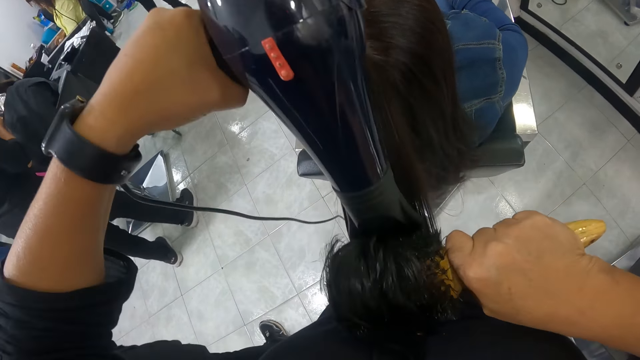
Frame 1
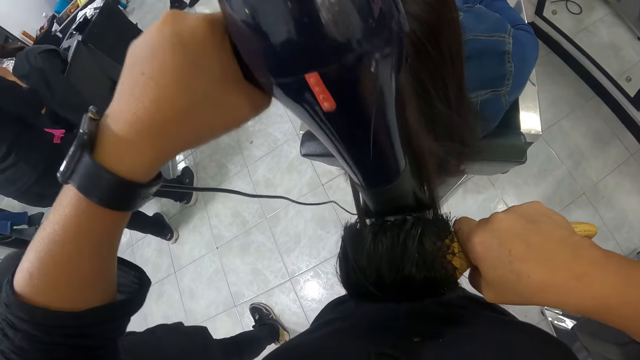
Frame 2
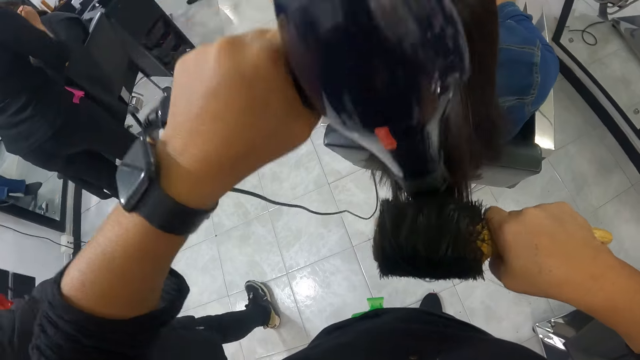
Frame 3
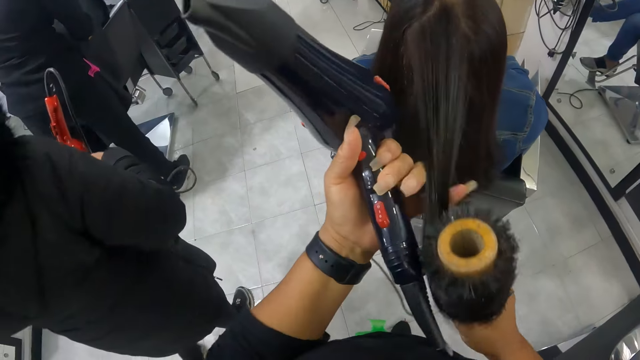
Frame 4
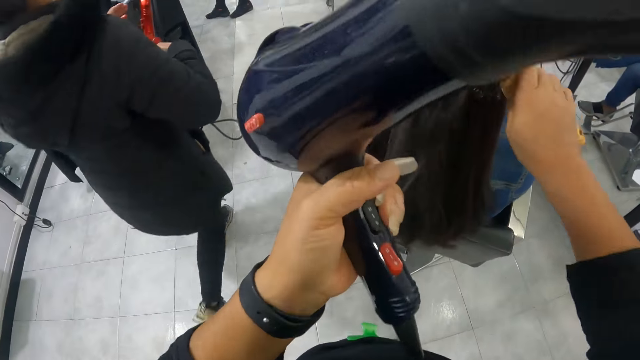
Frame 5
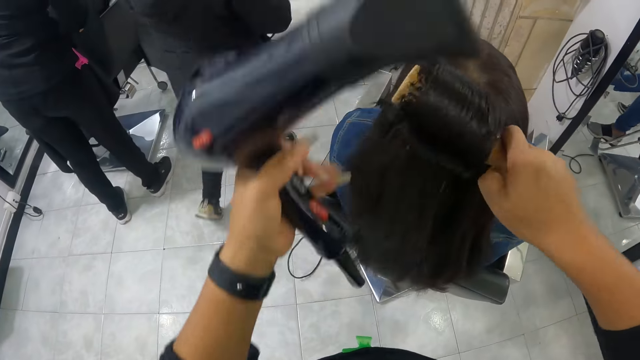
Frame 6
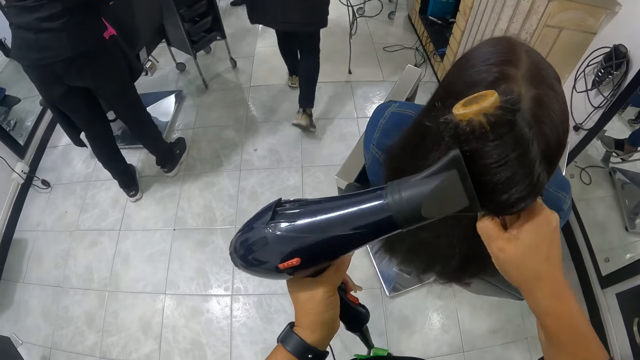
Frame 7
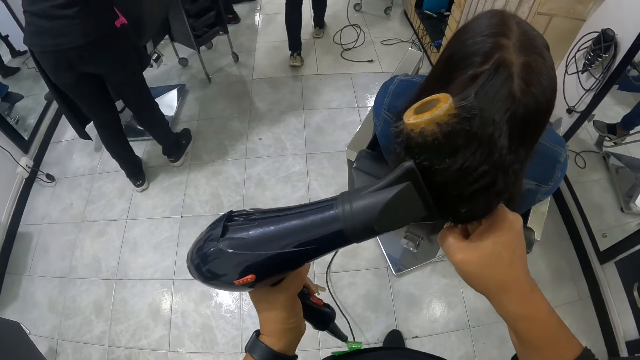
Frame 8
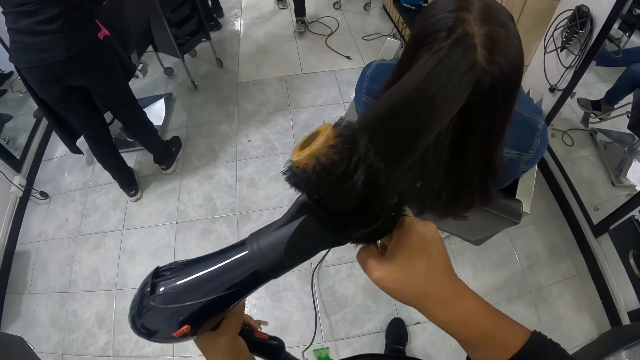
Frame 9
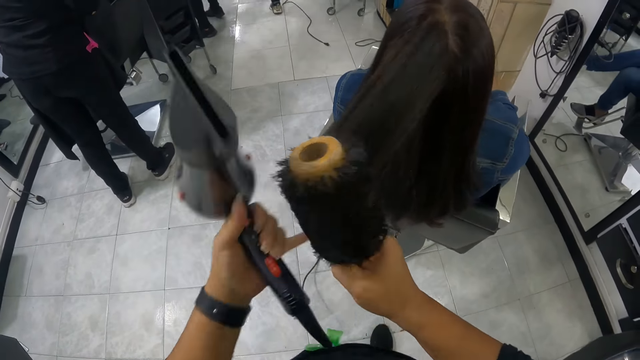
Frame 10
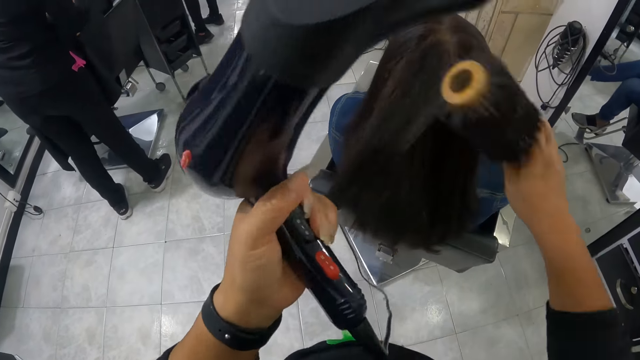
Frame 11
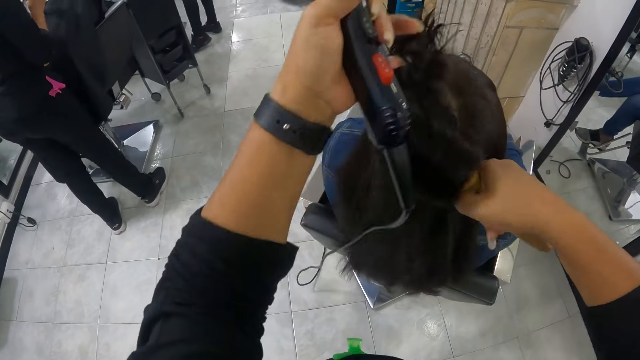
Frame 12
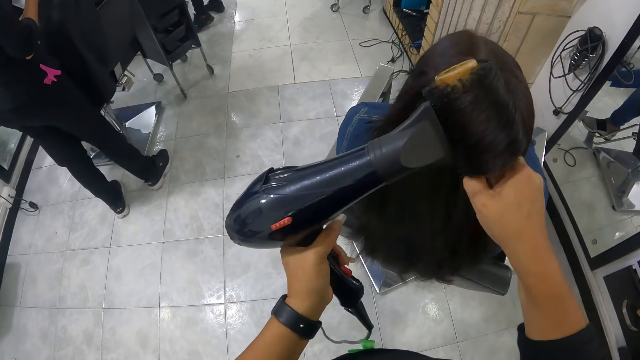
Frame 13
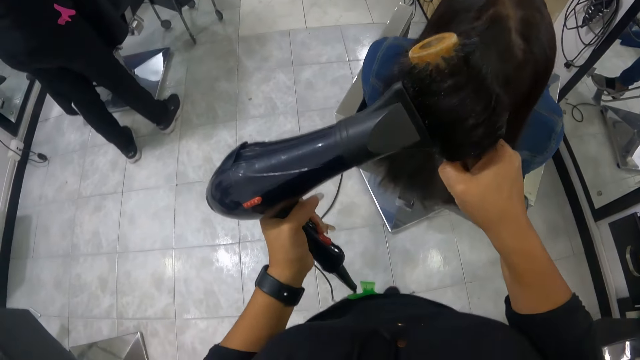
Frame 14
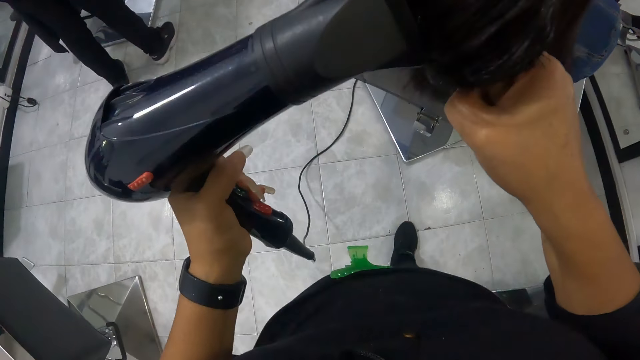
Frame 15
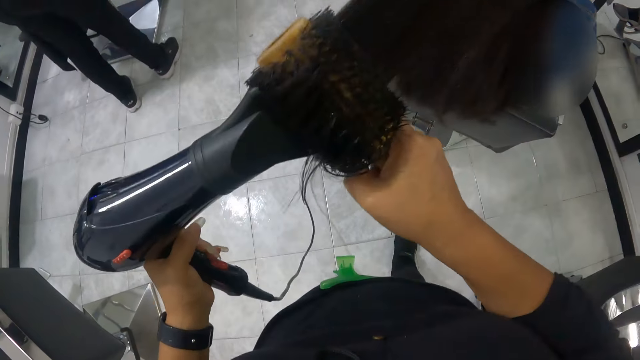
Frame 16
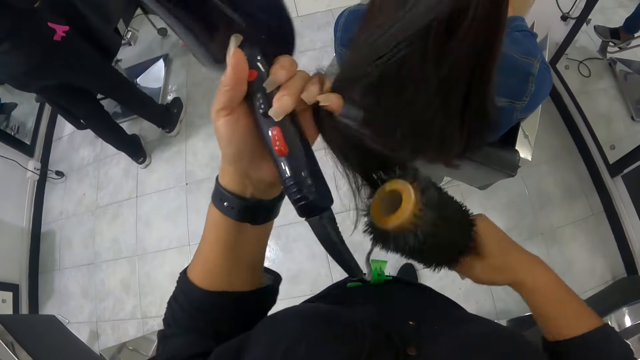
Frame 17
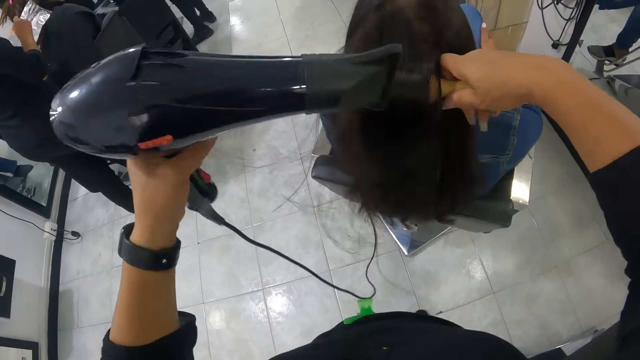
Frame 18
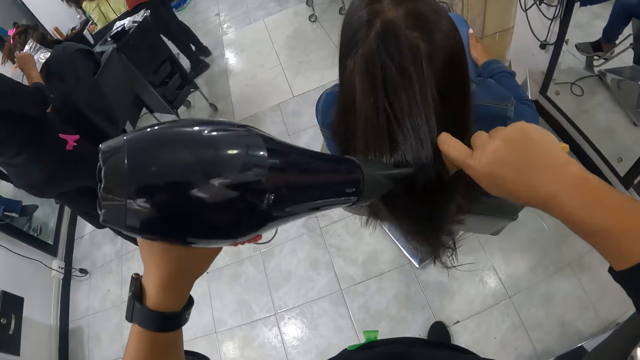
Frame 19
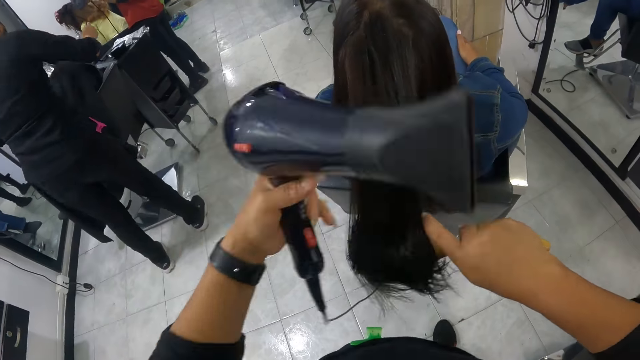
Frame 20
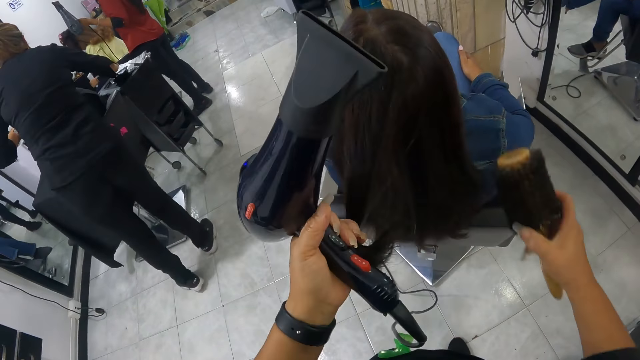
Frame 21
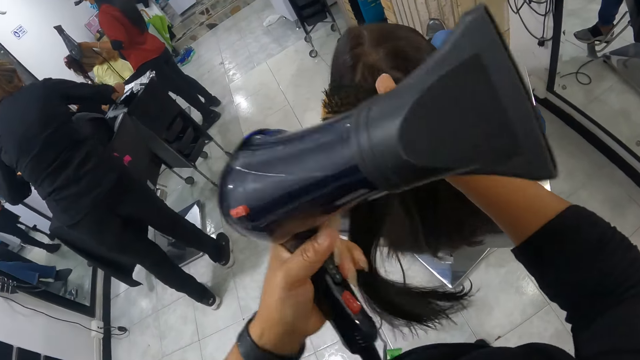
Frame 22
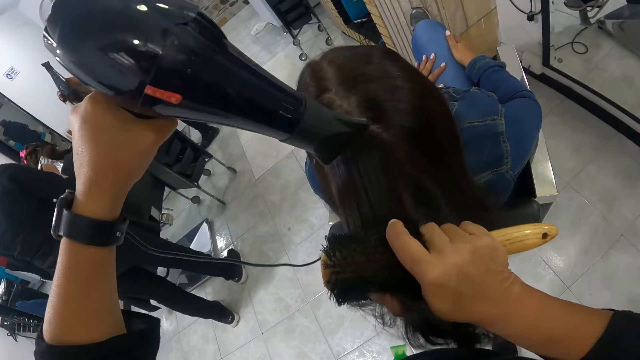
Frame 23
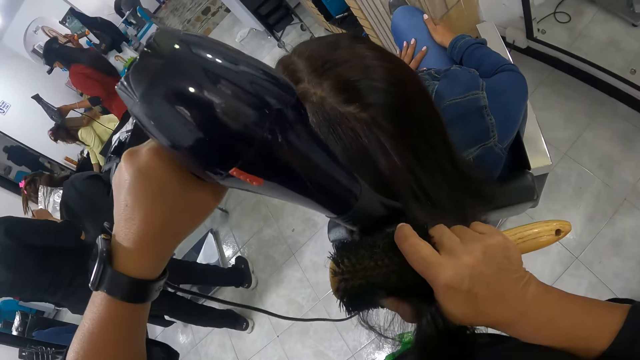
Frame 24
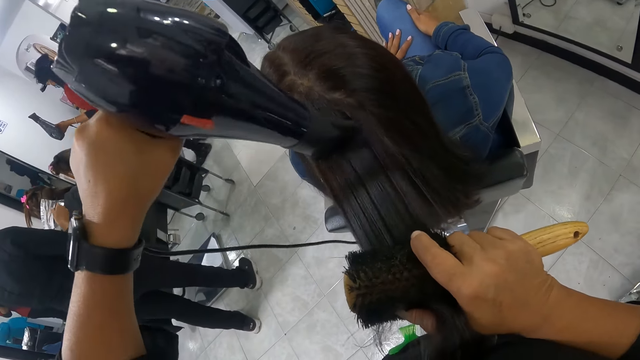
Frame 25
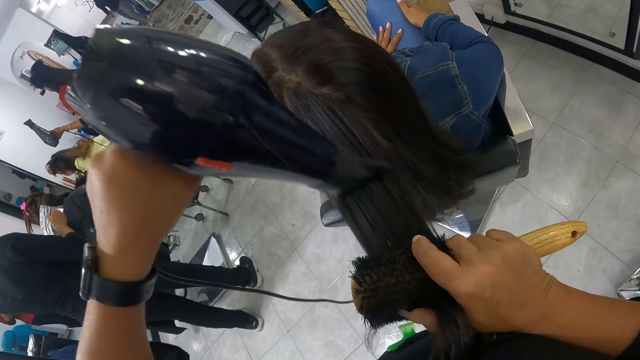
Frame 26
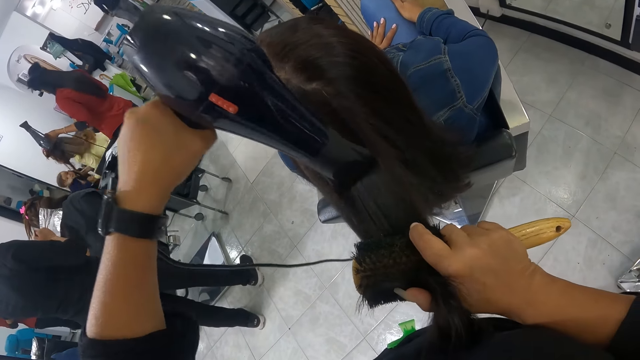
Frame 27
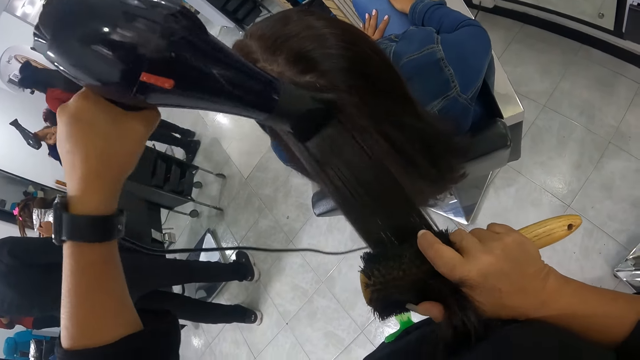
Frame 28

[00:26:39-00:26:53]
The camera wearer rolls the woman's hair with the roller brush in her right hand. She combs the woman's hair with the hair roller comb in her right hand and the hairdryer in her left hand. She rolls the woman's hair with the roller brush in her right hand. She combs the woman's hair with the hair roller comb in her right hand and the hairdryer in her left hand. She adjusts the woman's hair with her left hand. She combs the woman's hair with the hair roller comb in her right hand and the hairdryer in her left hand. She combs the woman's hair again.

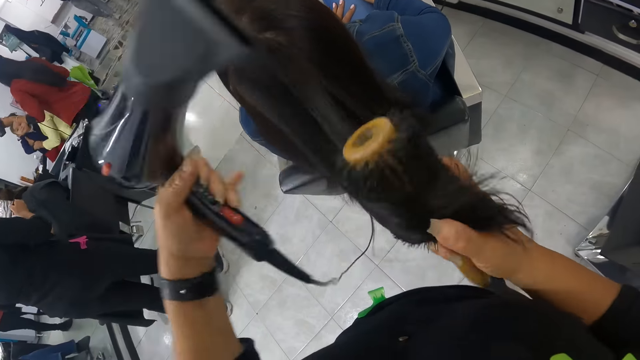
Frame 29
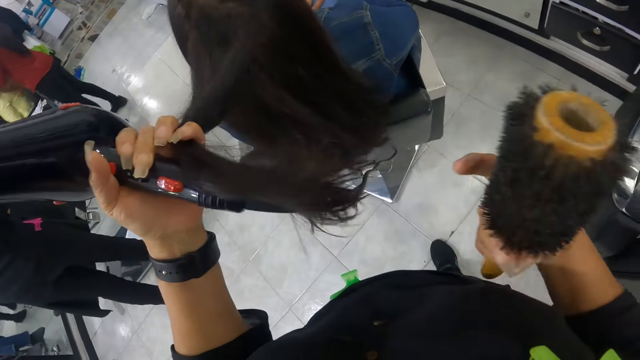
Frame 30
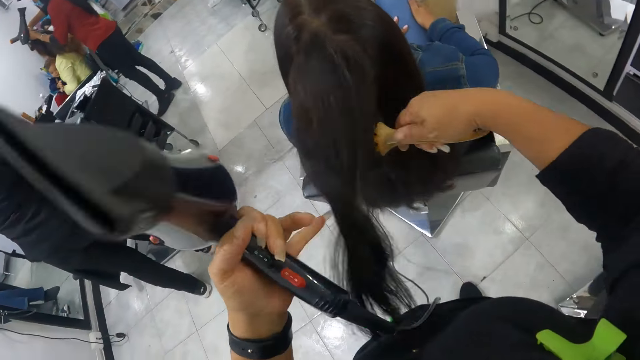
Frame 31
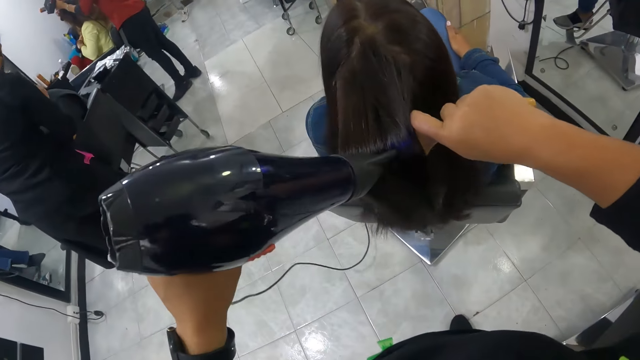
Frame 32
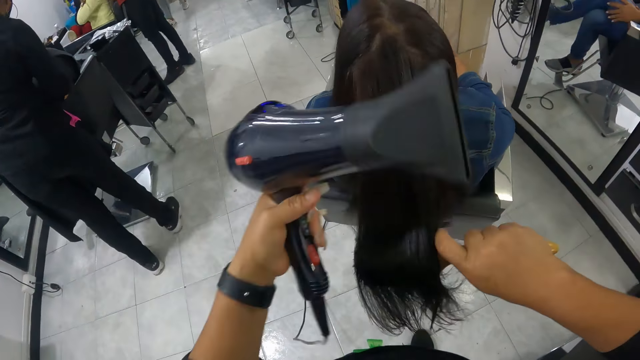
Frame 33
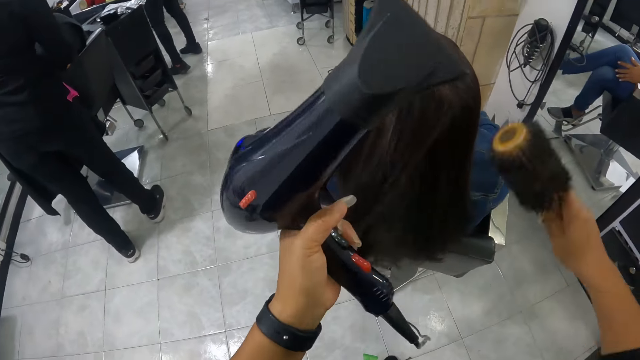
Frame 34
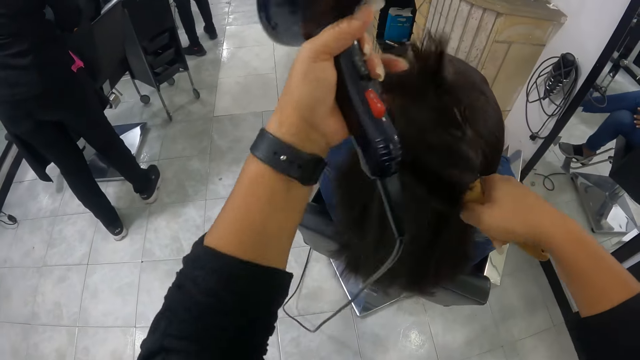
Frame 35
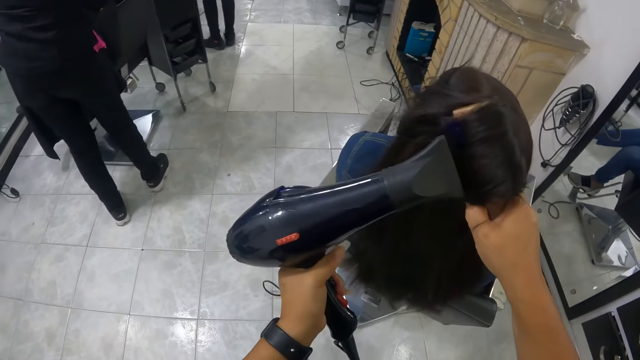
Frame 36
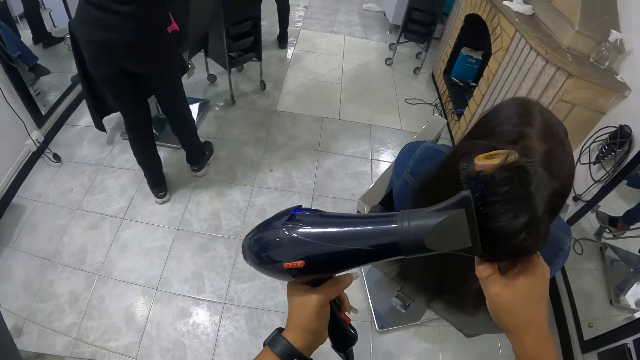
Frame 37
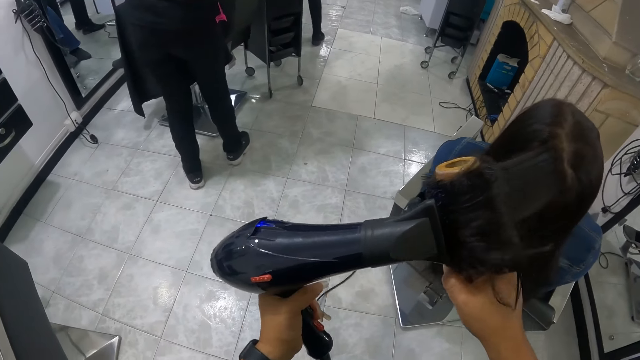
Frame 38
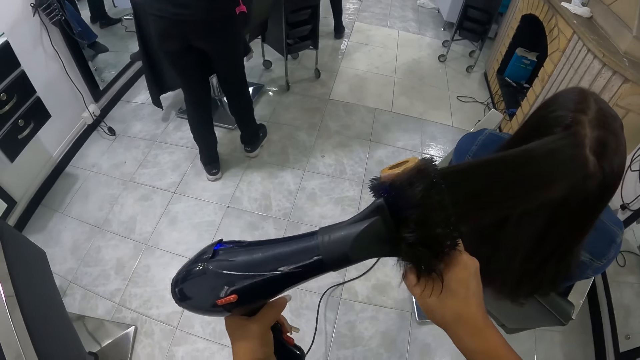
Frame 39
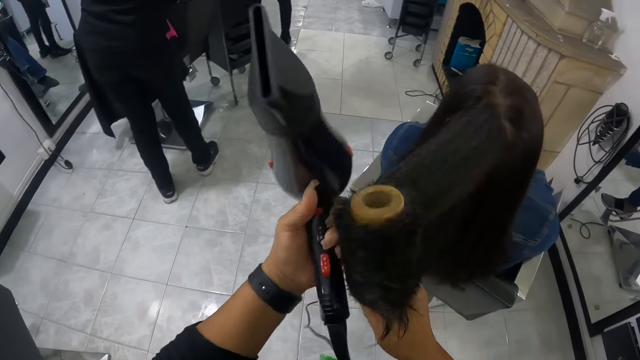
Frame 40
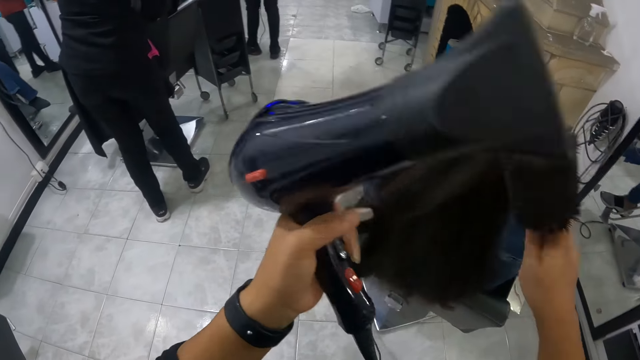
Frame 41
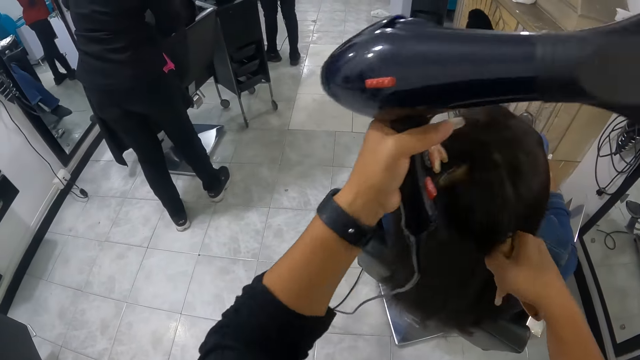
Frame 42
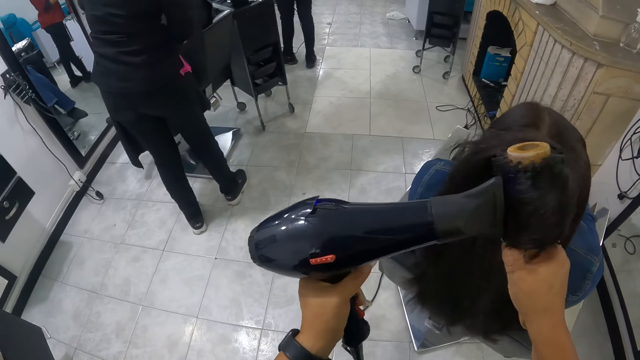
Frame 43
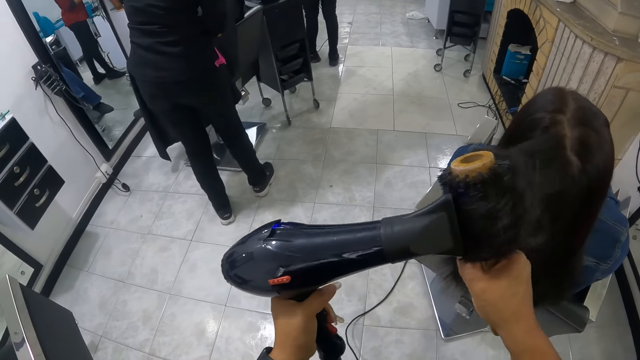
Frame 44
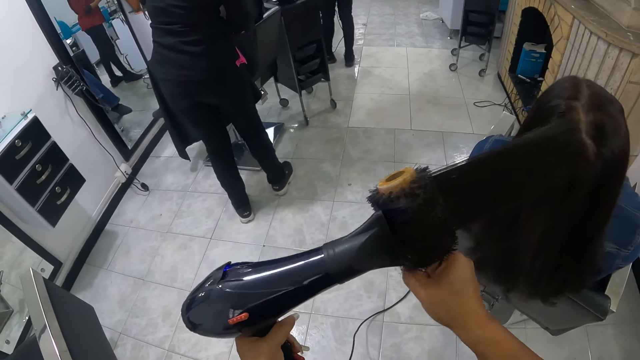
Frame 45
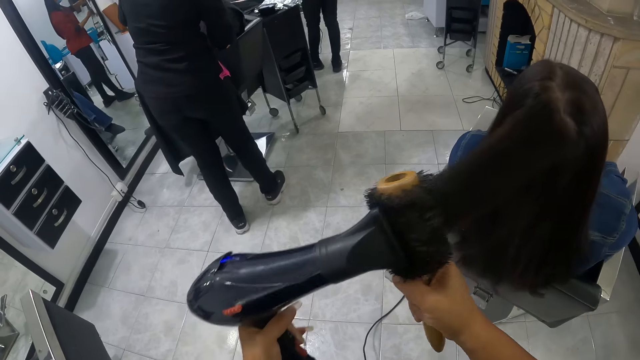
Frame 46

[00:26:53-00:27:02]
The camera wearer adjusts the woman's hair with her left hand. She combs the woman's hair with the hair roller comb in her right hand and the hairdryer in her left hand. She rolls the woman's hair with the roller brush in her right hand. She combs the woman's hair with the hair roller comb in her right hand and the hairdryer in her left hand. She rolls the woman's hair with the roller brush in her right hand. She combs the woman's hair with the hair roller comb in her right hand and the hairdryer in her left hand.
